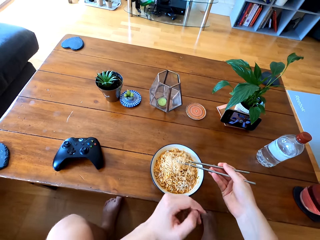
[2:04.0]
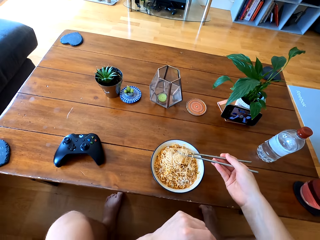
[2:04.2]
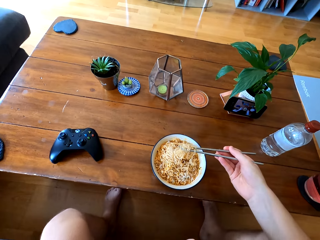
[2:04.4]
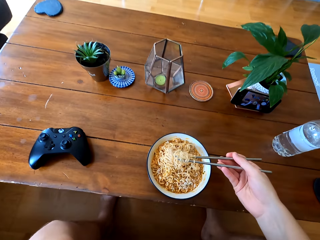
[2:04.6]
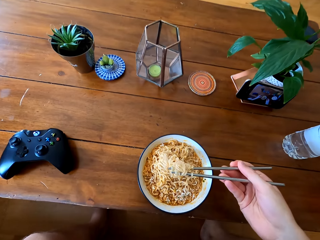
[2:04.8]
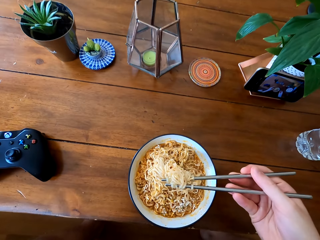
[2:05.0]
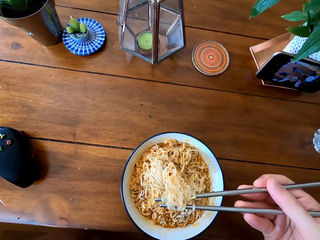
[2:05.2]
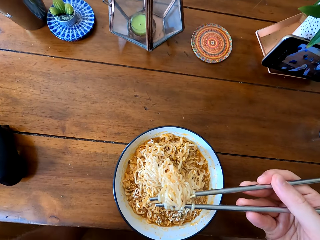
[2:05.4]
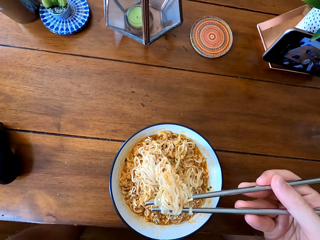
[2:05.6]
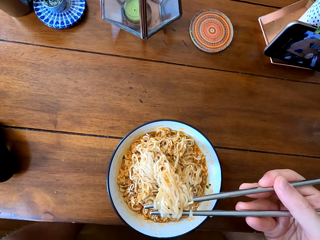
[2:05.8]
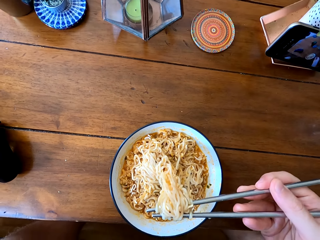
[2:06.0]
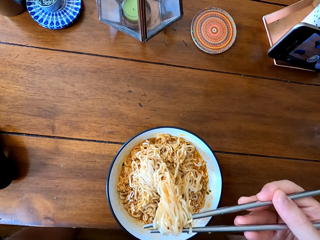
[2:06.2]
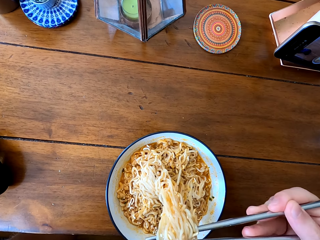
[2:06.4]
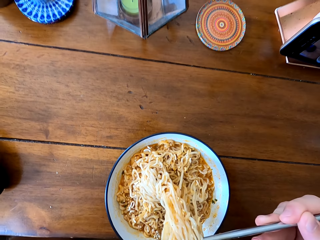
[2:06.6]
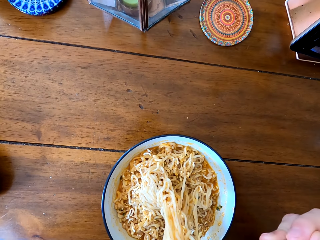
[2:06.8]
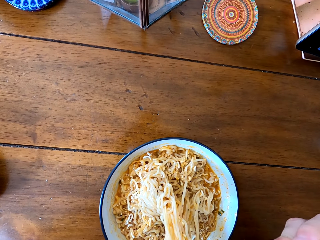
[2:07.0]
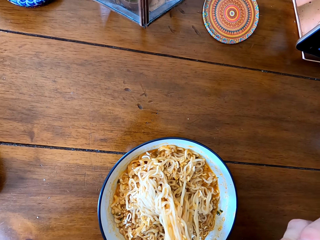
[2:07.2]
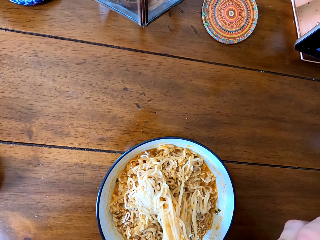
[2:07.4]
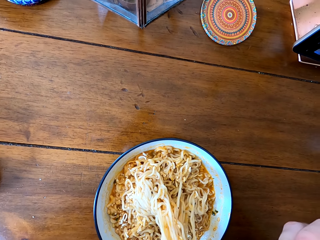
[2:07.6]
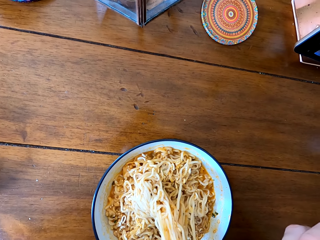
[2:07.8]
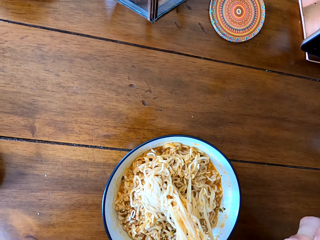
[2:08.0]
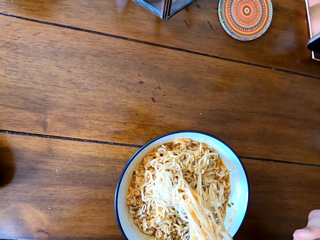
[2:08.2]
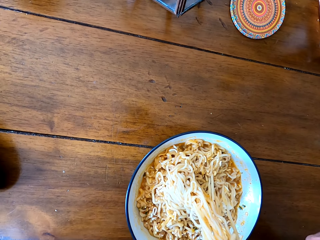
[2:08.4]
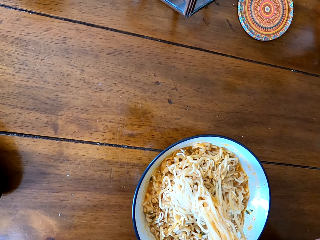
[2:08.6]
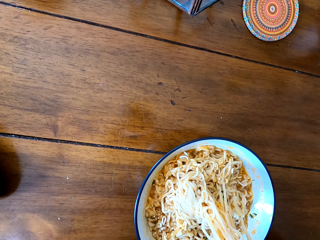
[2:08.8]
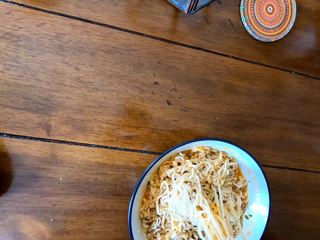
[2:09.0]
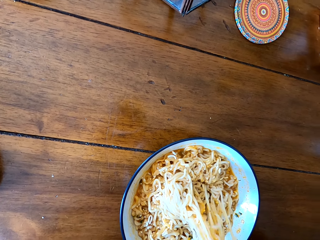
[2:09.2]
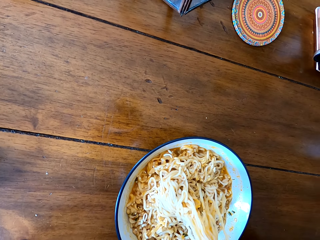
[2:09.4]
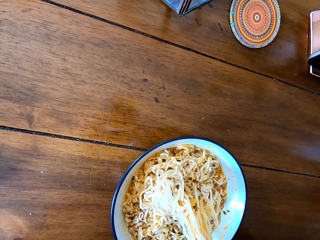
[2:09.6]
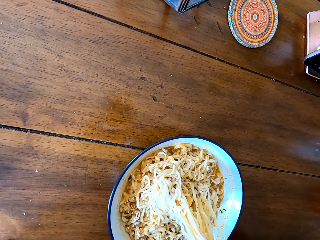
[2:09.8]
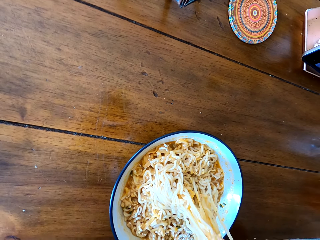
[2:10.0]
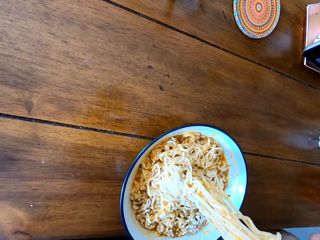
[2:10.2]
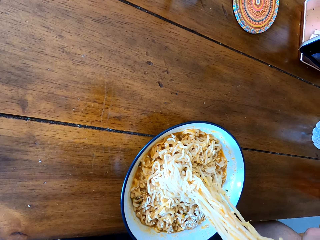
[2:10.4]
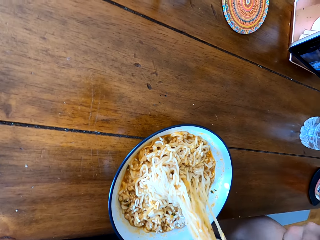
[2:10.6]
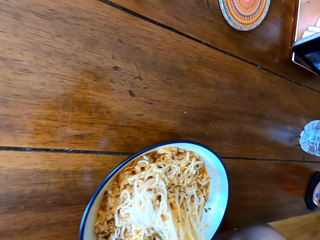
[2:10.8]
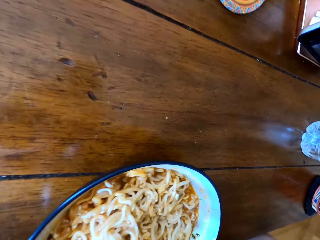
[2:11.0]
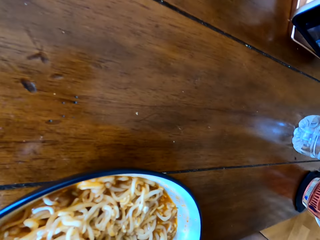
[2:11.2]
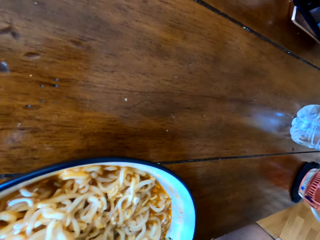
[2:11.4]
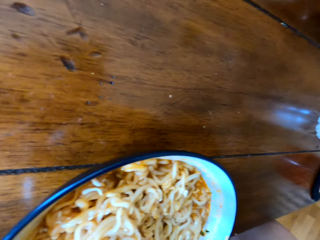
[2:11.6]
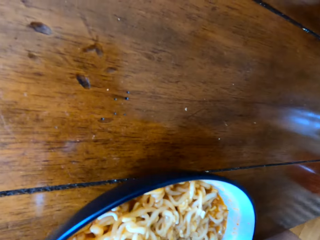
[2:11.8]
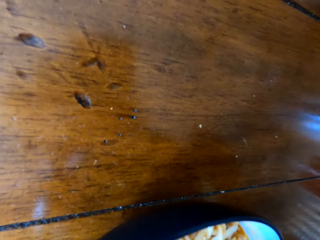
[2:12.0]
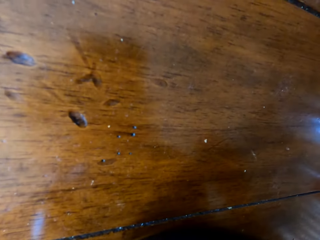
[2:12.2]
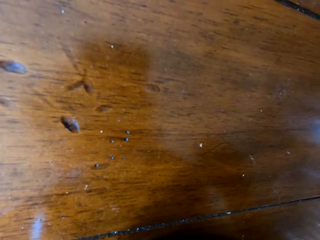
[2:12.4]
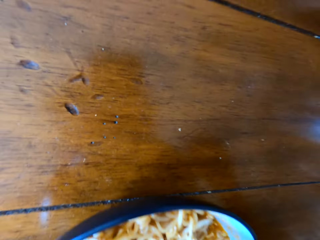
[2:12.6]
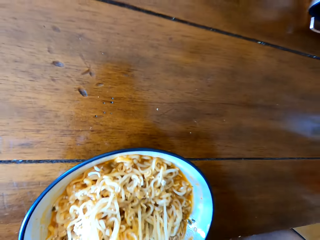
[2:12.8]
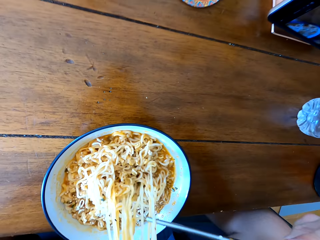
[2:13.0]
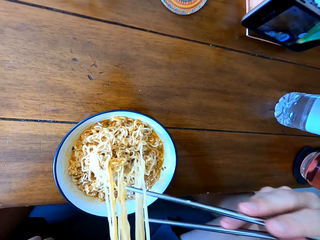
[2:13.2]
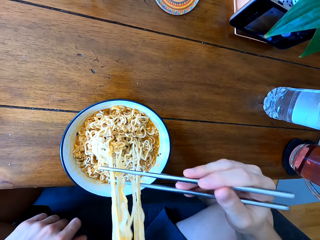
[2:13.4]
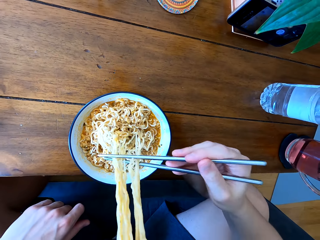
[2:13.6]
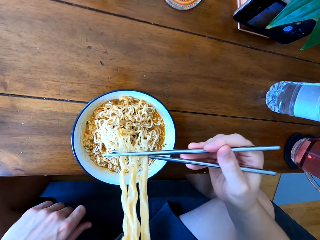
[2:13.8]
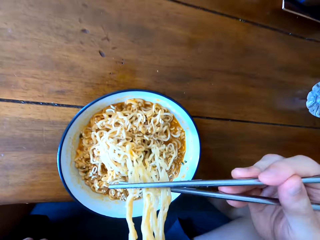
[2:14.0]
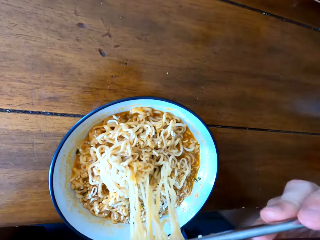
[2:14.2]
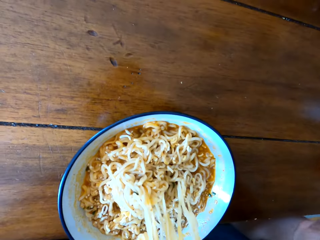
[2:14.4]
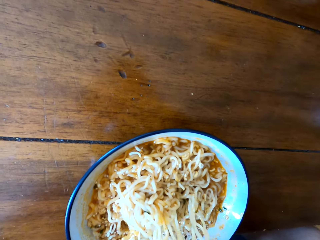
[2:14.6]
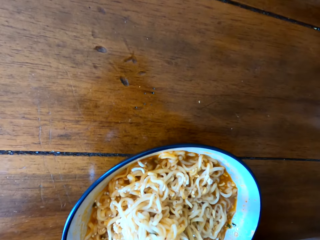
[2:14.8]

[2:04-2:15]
The camera wearer eats the food. They cool the food. They eat the food.

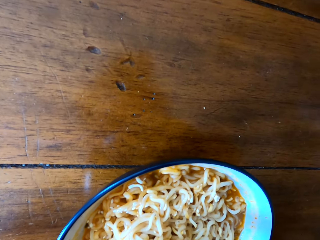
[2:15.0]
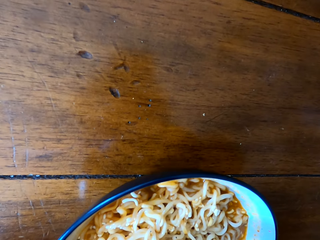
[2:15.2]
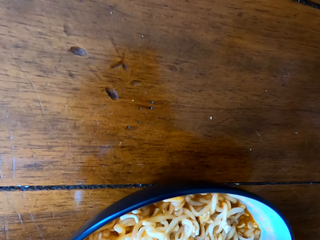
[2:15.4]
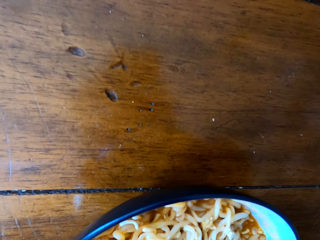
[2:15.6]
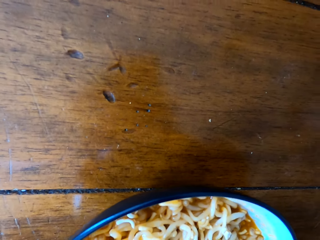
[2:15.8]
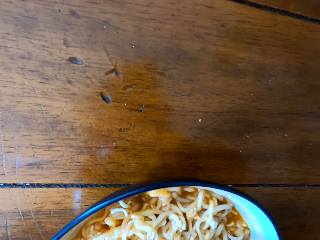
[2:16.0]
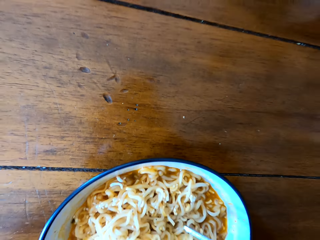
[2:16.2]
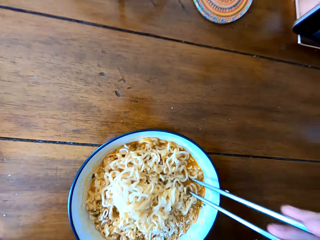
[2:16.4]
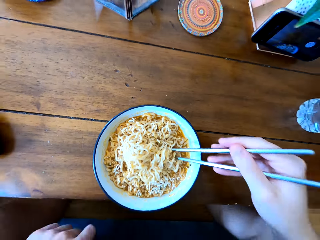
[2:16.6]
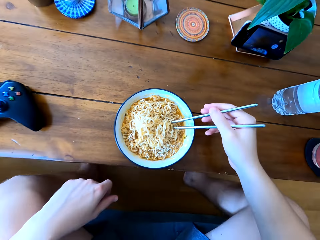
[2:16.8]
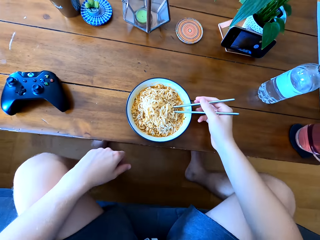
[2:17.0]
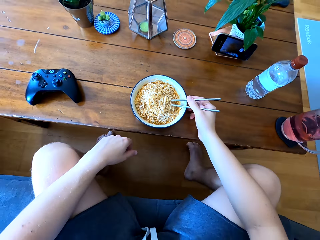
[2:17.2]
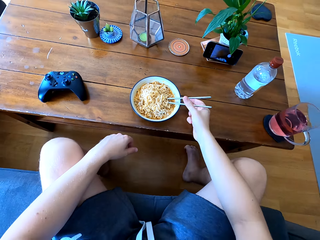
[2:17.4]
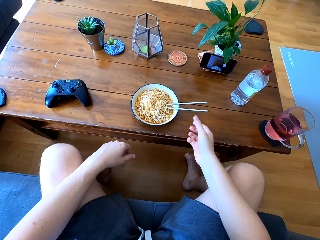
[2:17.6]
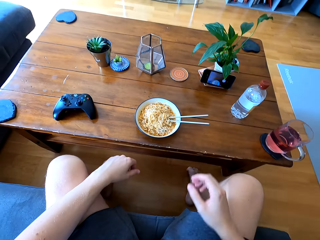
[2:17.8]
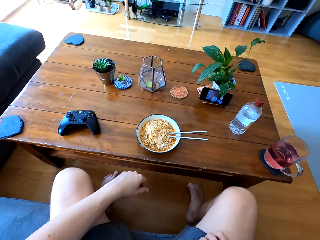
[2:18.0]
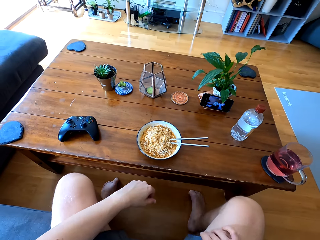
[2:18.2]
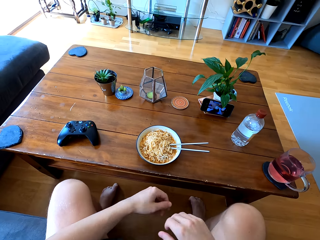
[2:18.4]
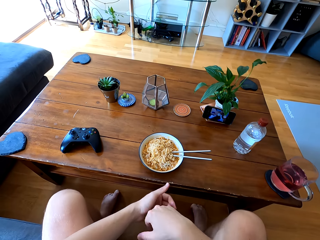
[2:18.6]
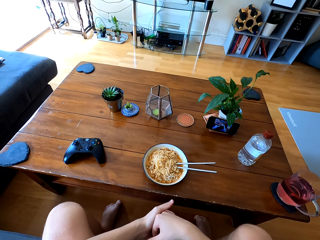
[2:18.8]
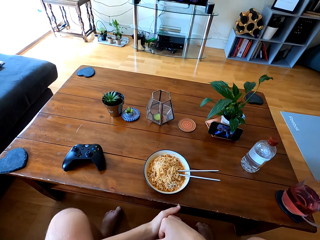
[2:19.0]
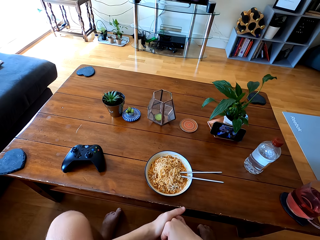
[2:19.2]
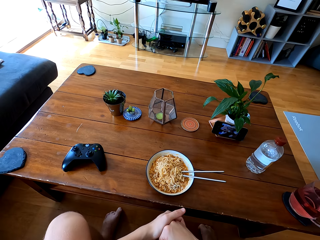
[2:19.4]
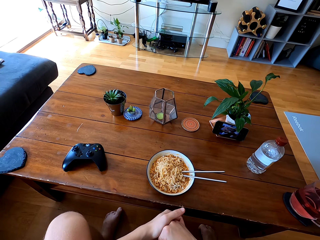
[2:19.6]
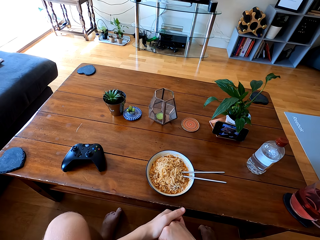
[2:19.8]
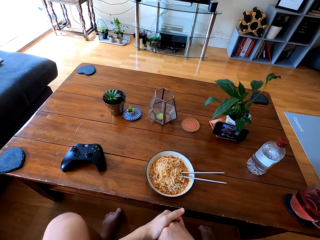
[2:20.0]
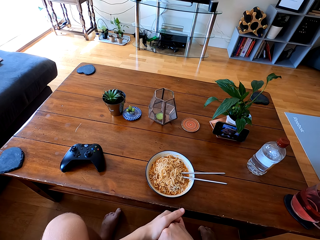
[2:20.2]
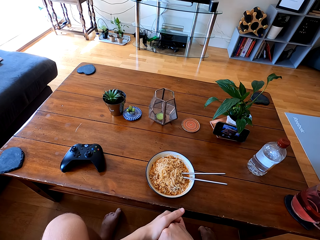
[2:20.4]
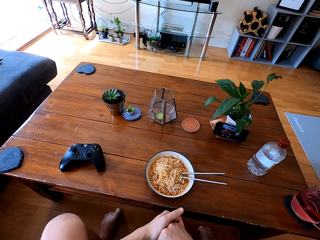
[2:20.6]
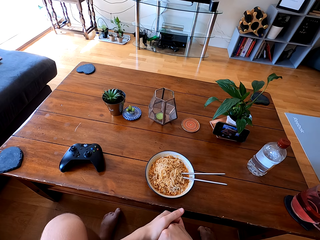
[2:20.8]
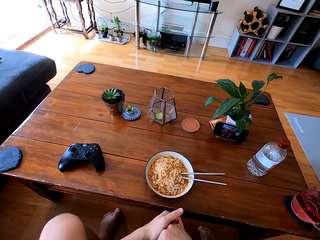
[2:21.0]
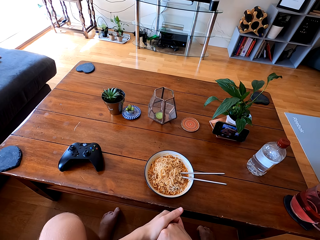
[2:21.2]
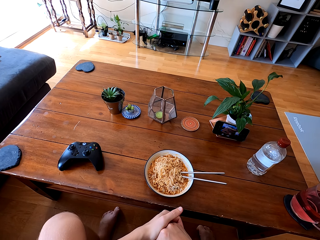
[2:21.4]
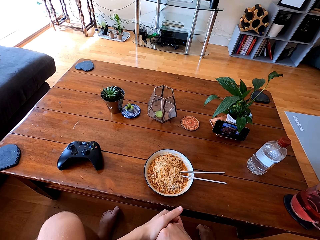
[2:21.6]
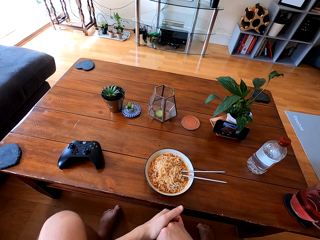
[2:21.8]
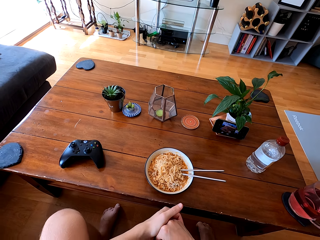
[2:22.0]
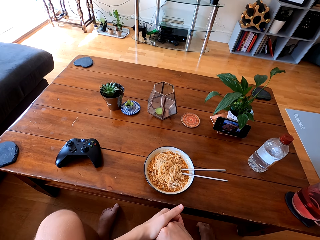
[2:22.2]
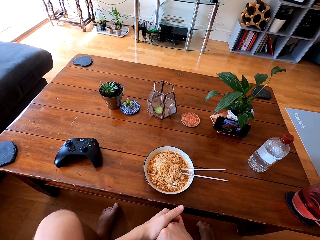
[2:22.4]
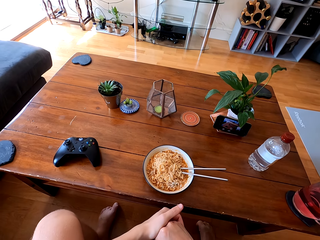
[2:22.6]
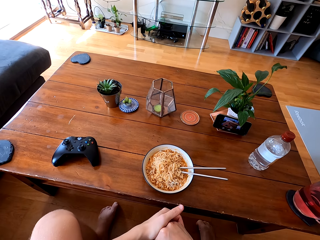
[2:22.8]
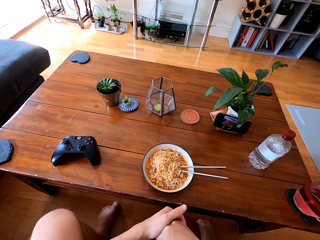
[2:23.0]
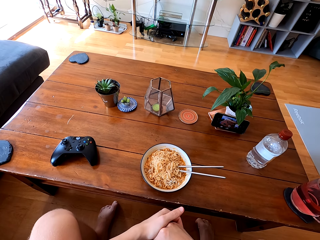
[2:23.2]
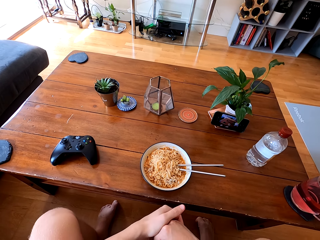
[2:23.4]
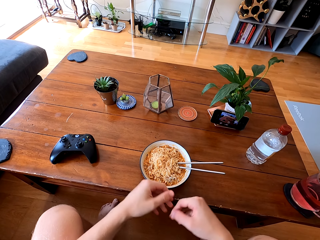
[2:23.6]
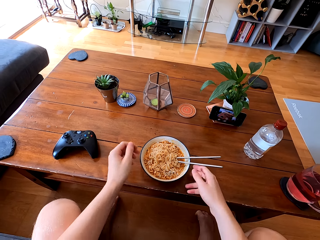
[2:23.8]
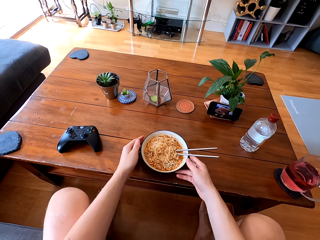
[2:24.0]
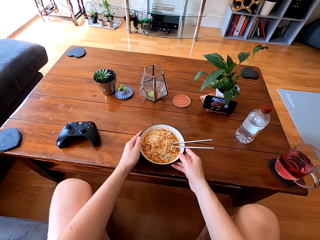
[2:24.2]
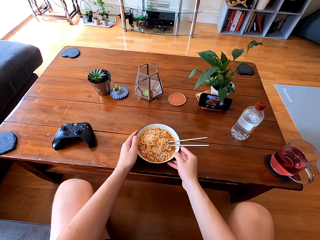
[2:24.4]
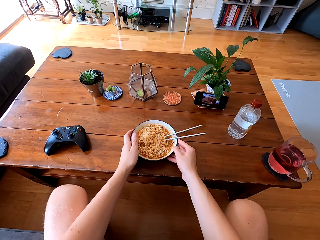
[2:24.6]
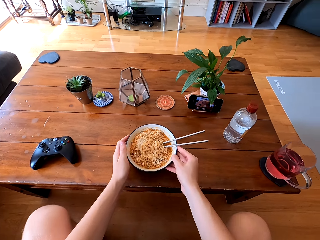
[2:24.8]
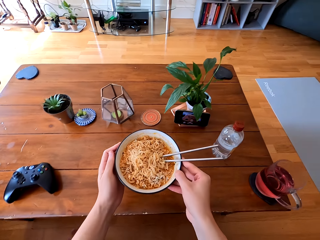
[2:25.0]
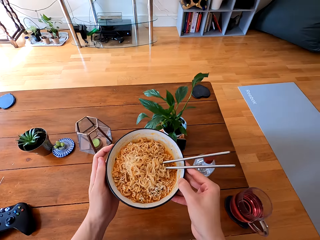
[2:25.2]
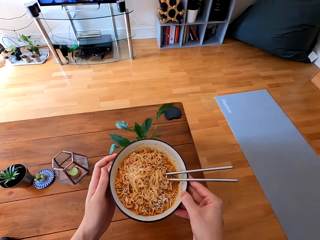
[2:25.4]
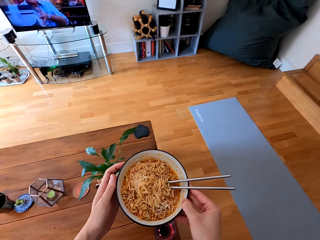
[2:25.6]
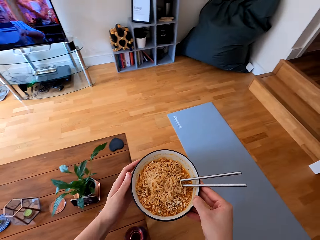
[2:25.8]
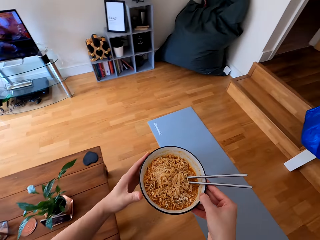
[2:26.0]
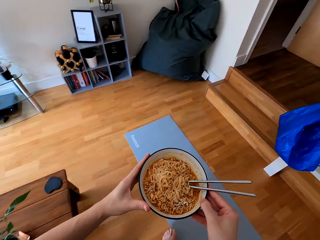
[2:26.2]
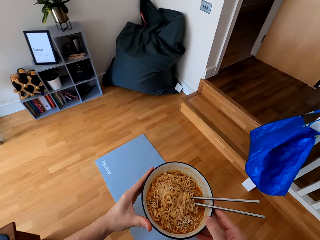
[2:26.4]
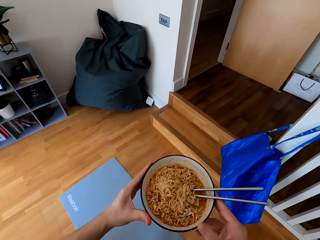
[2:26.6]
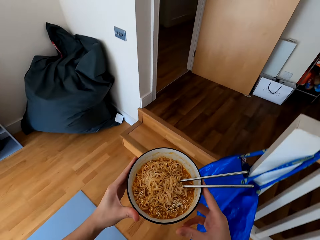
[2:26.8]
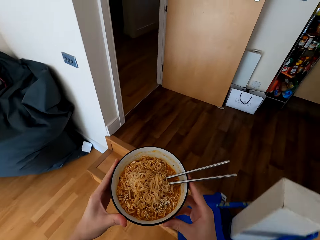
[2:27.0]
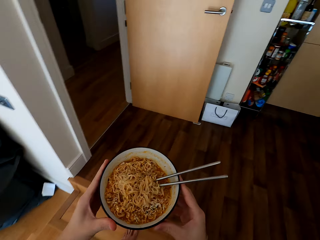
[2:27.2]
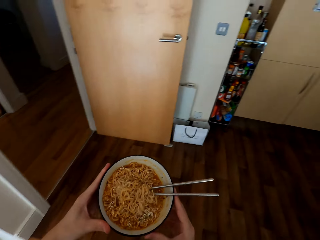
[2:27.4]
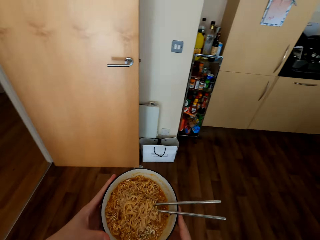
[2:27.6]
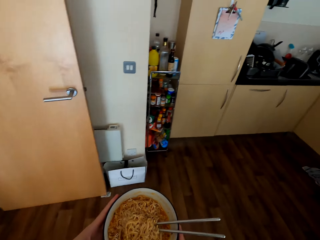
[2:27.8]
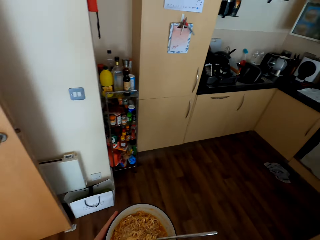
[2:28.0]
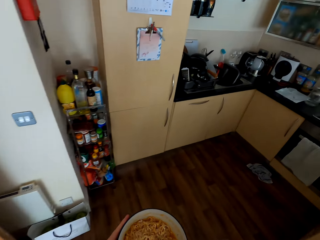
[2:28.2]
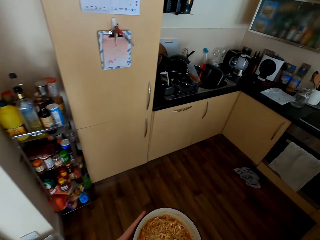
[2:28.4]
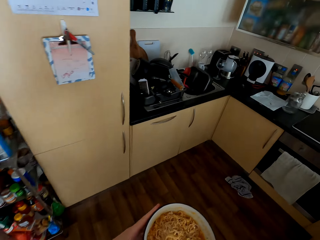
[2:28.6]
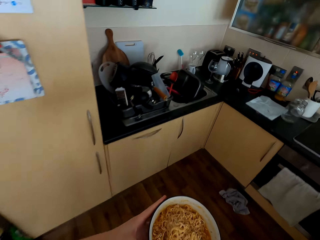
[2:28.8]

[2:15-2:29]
The camera wearer eats the food and puts the chopsticks on the food. They pick the plate with food. They walk. They carry the plate with food.
